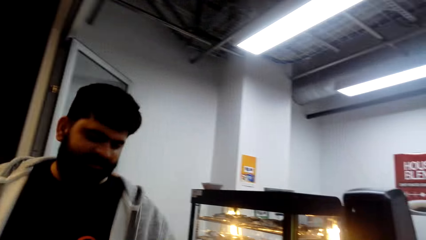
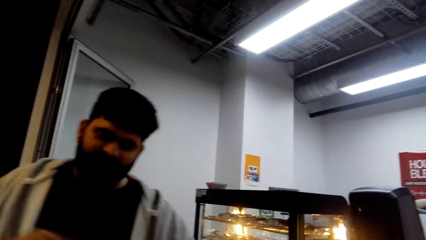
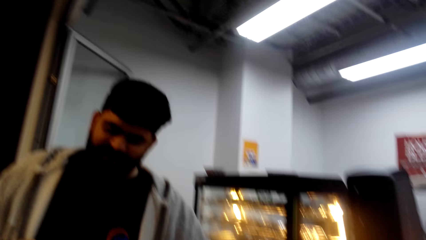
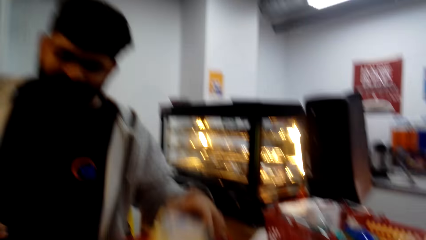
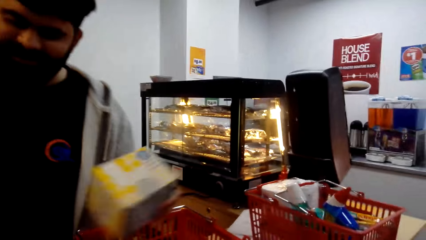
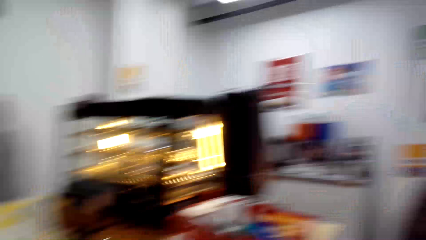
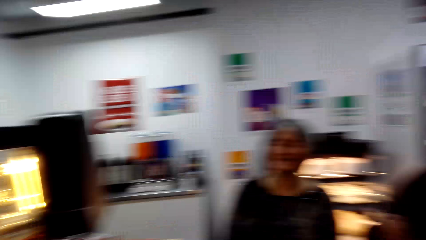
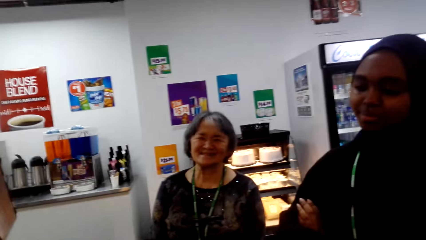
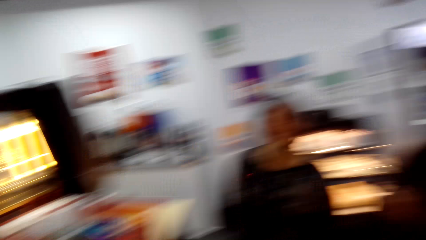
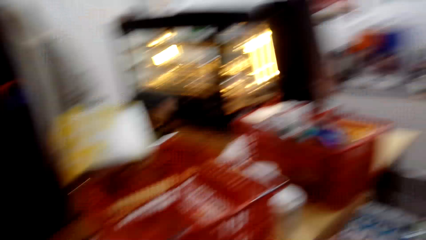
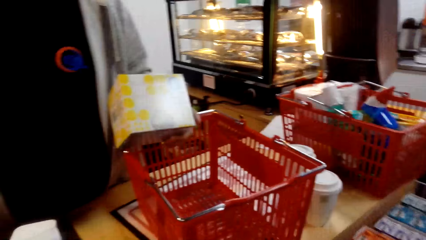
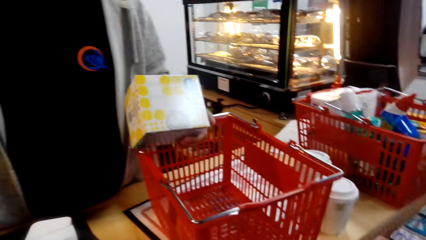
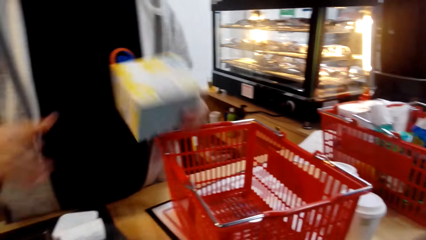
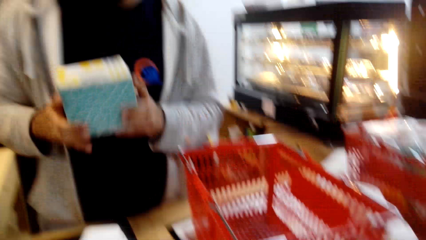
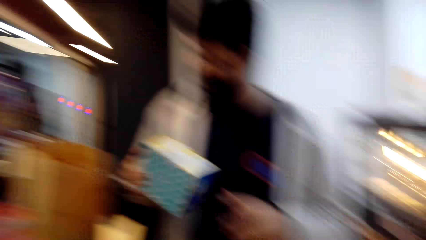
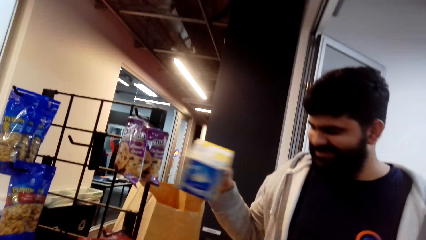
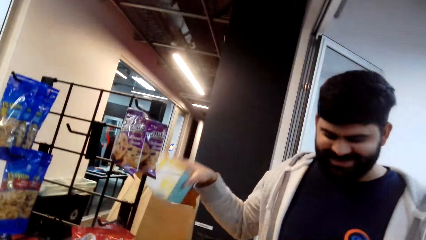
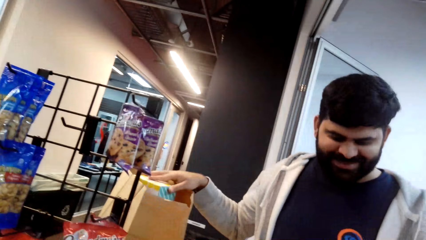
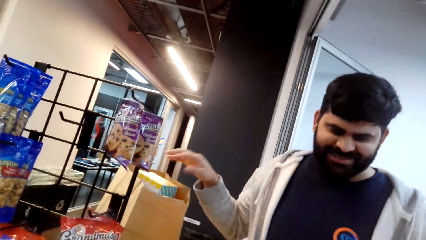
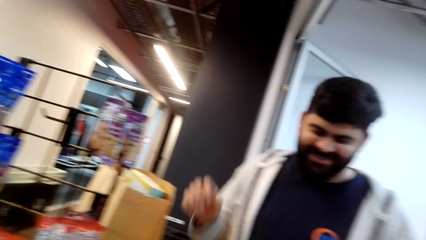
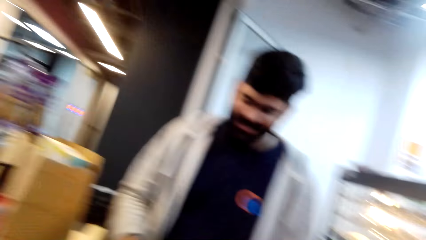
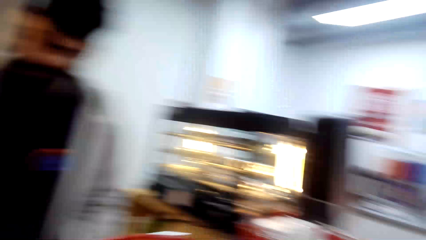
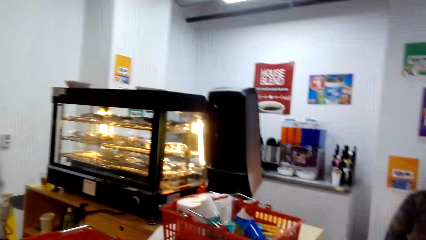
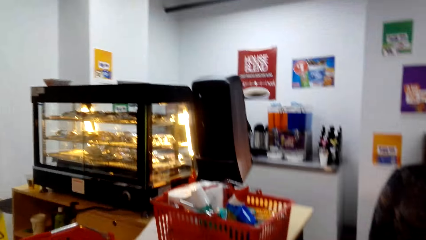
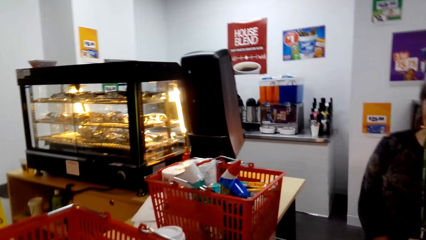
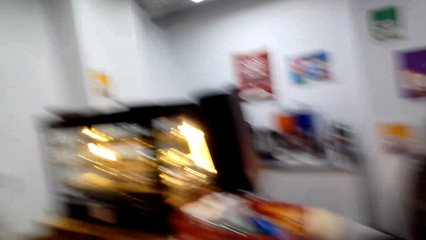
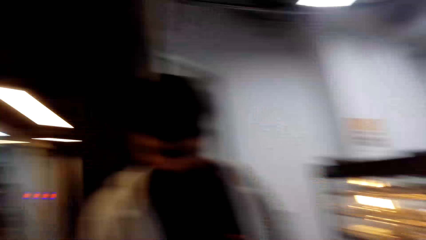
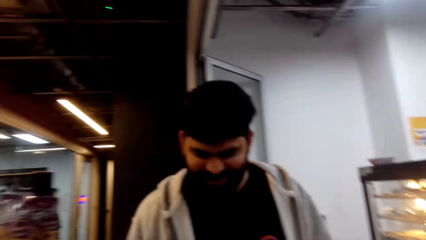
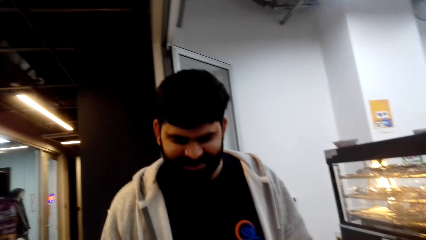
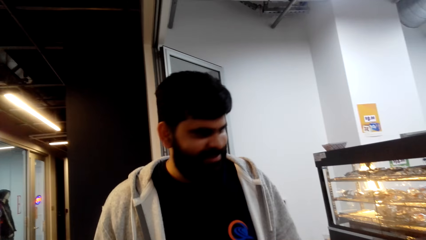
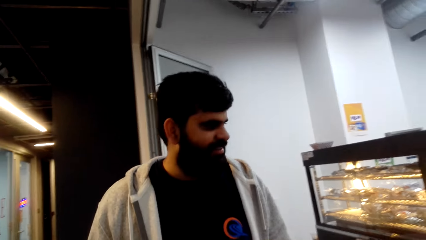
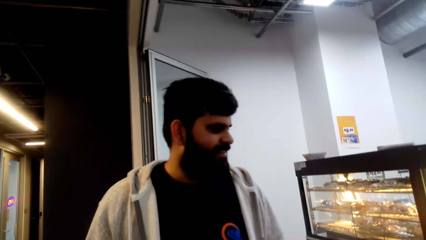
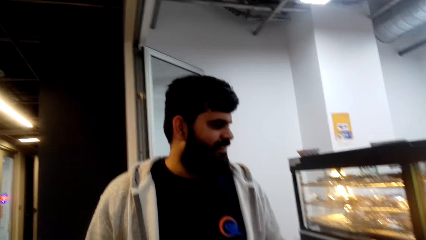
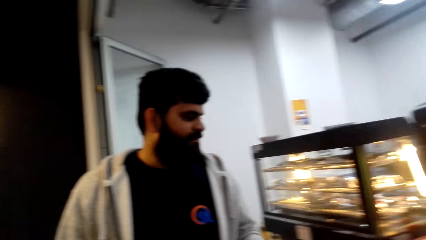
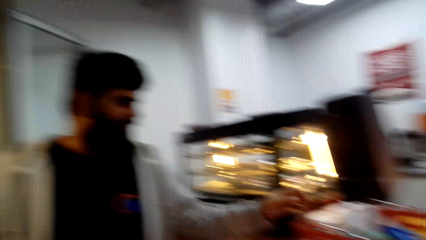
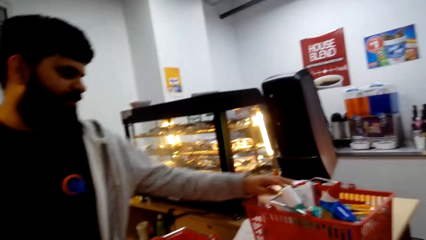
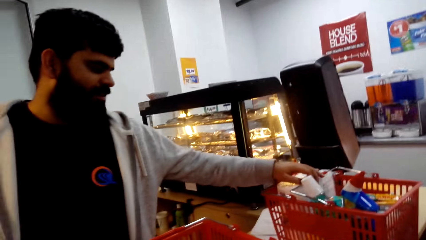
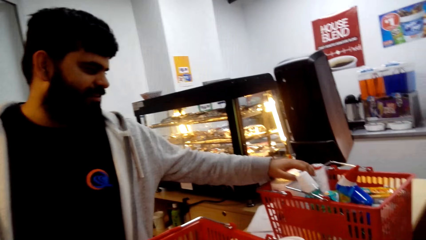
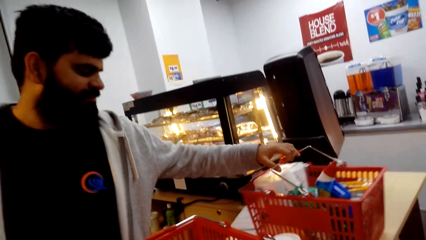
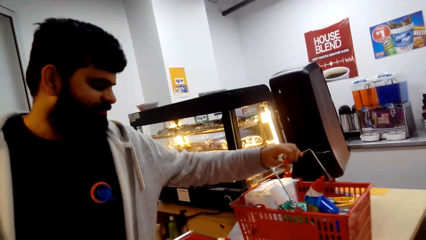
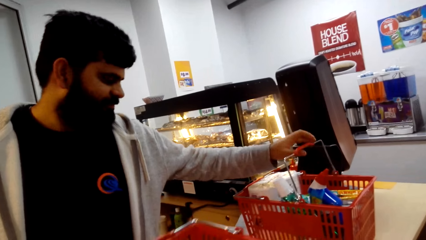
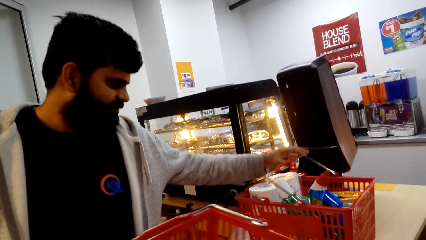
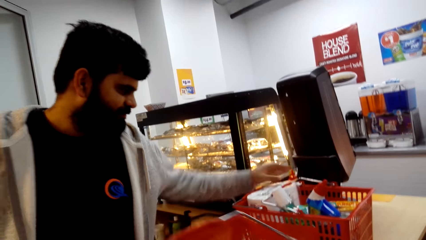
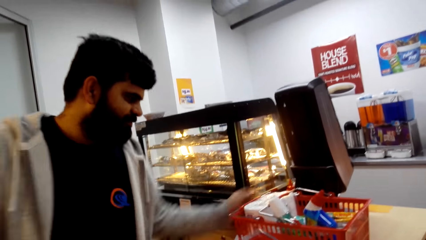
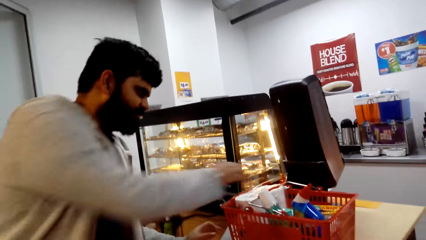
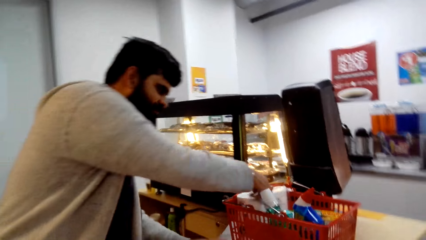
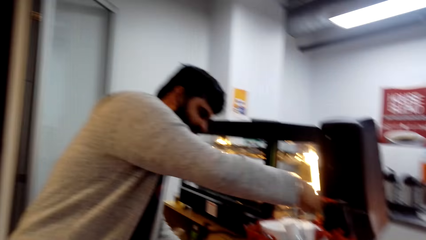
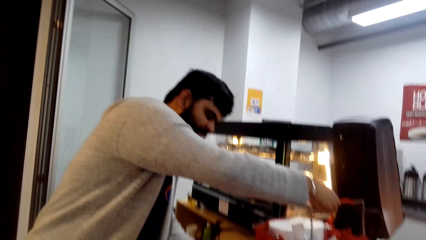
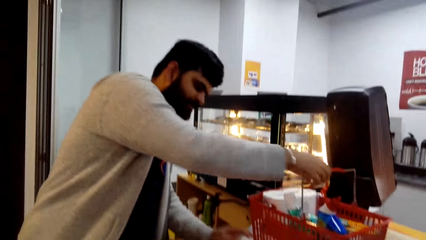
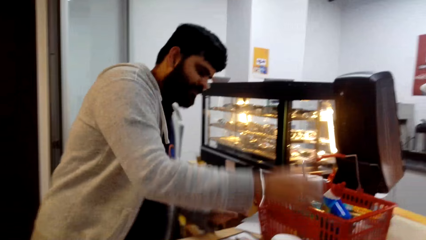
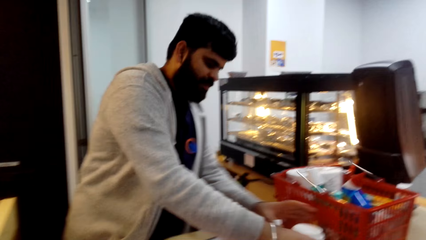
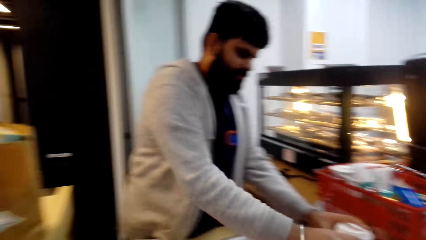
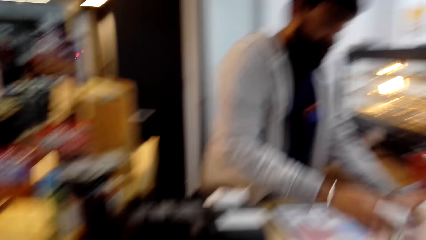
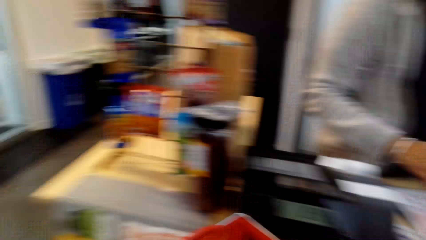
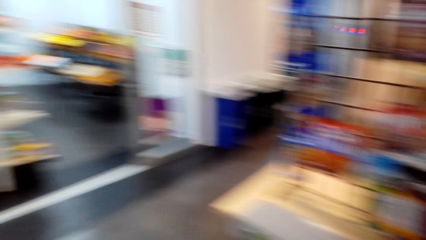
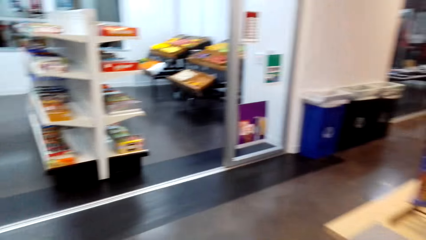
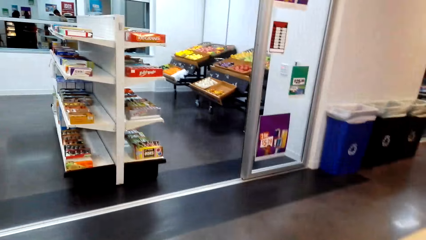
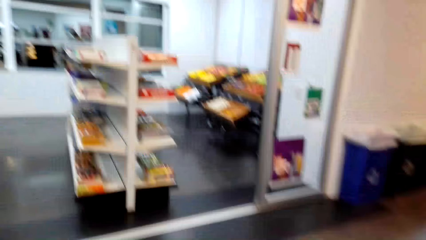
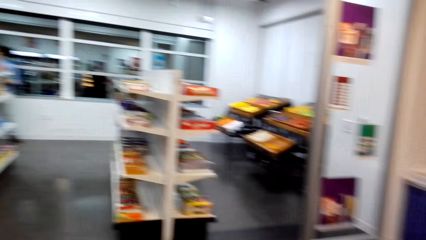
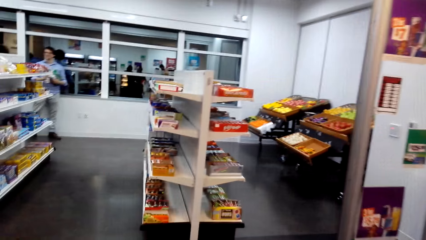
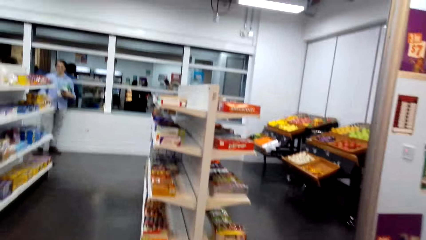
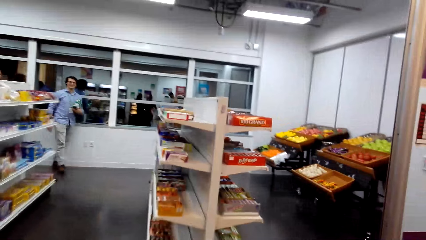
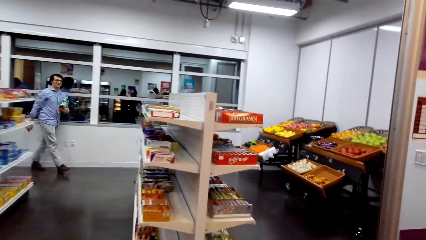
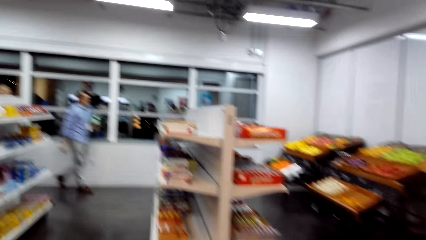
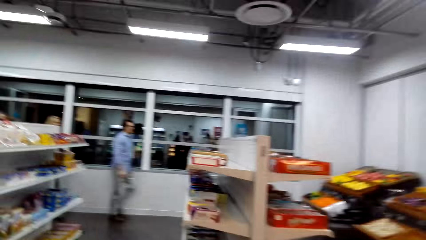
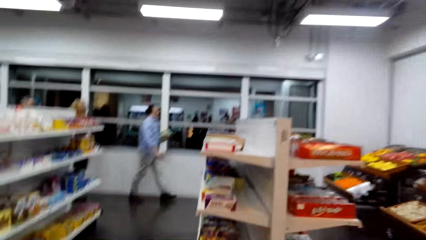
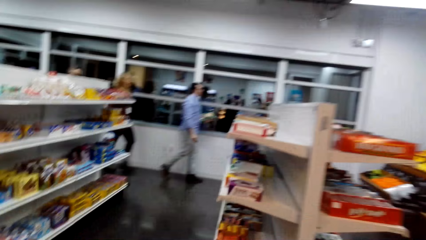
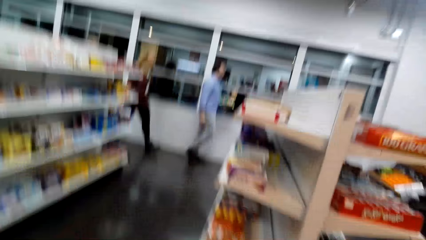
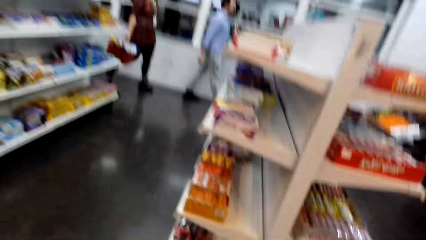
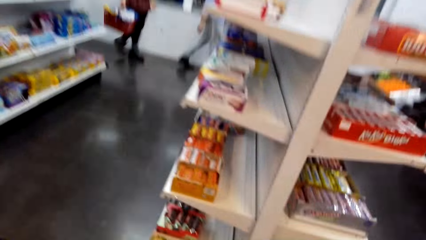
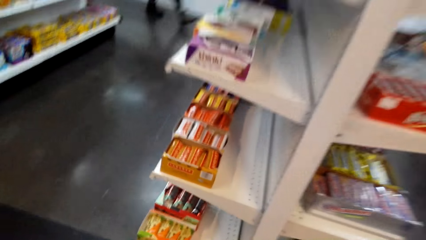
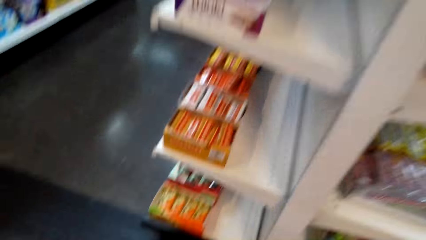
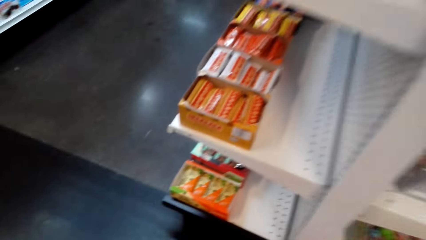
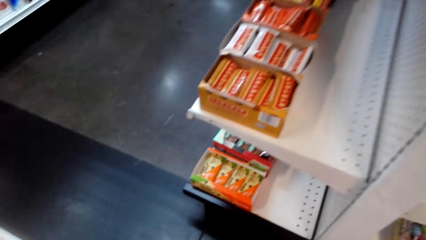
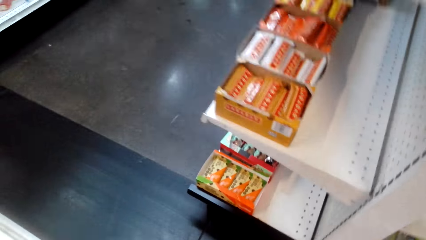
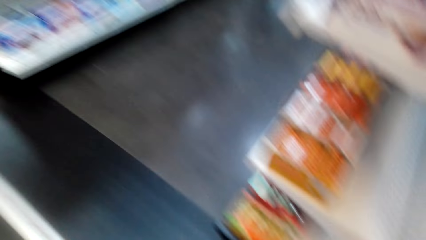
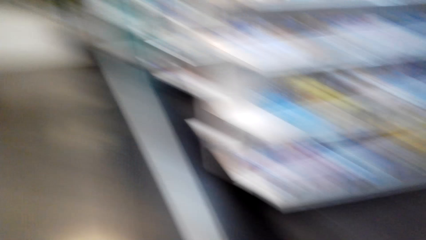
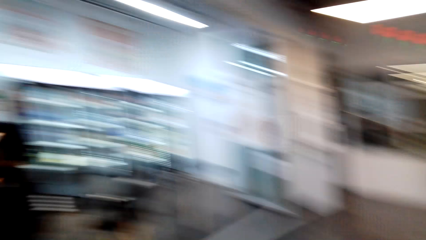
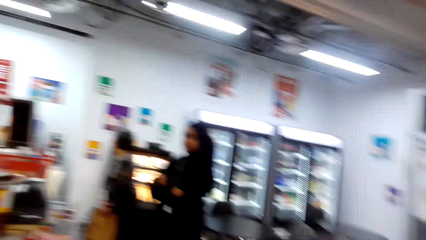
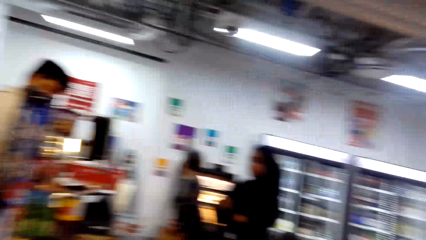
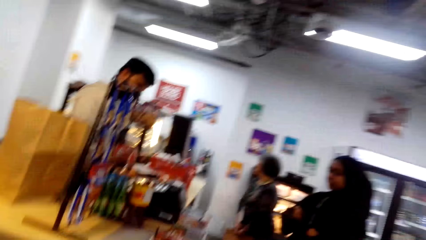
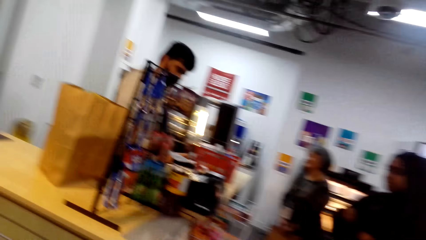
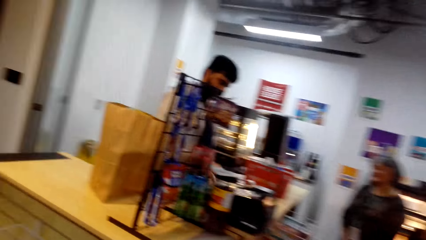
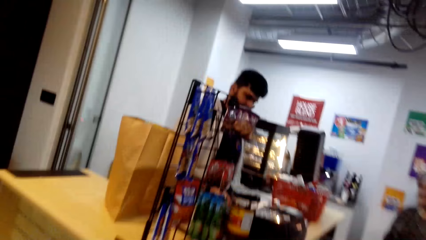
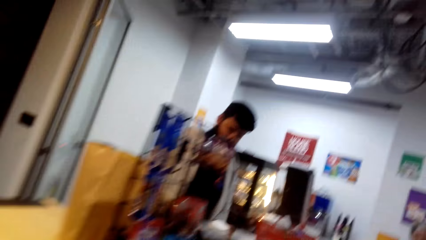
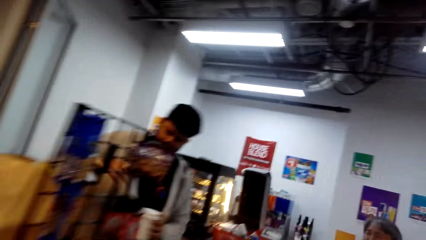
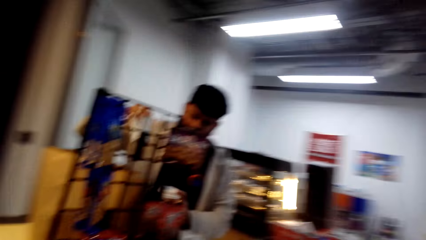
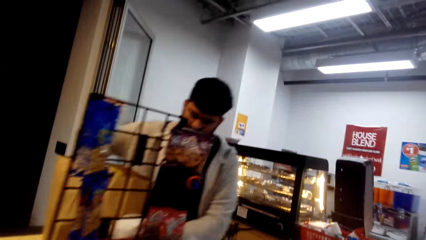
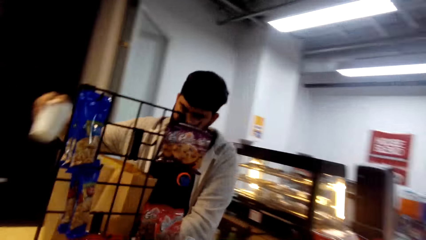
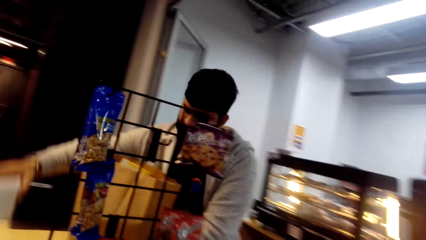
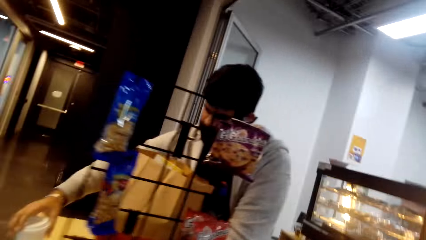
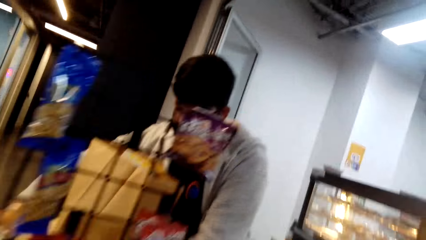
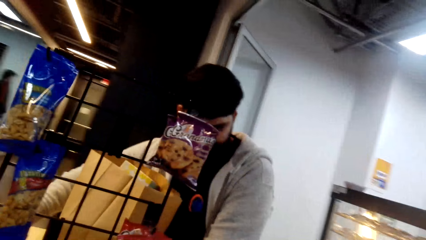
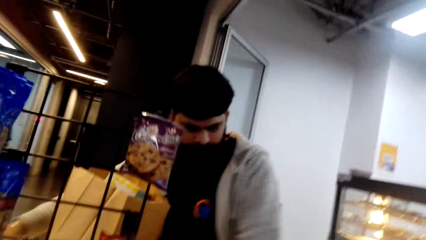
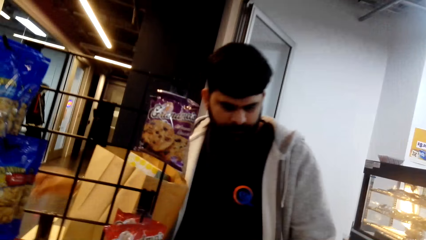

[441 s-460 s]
A person picks something from the shopping tray. The person puts something in the shopping bag. The person touches the shopping tray. The person pushes the basket. Another person and a third person walk around. The first person picks up something.
